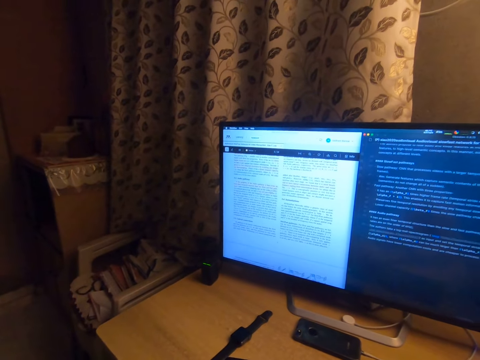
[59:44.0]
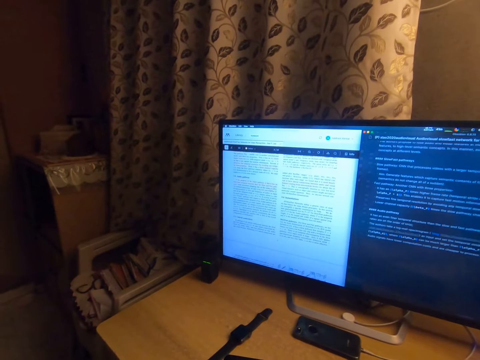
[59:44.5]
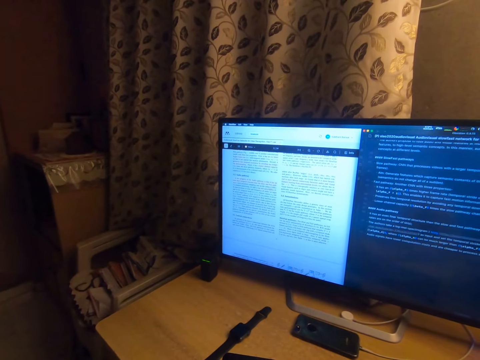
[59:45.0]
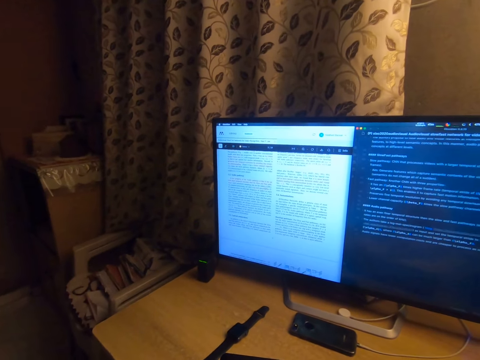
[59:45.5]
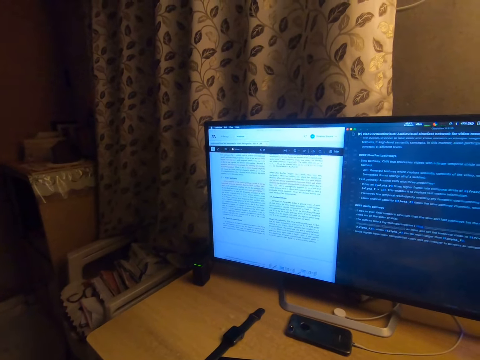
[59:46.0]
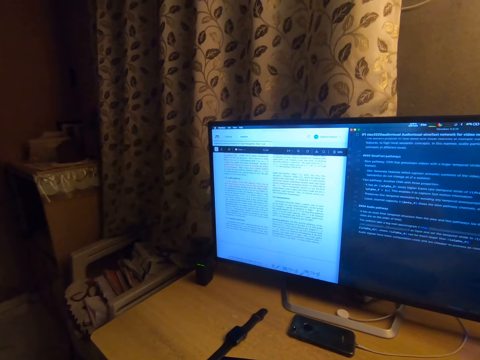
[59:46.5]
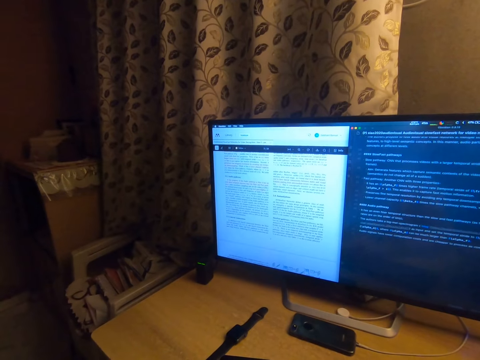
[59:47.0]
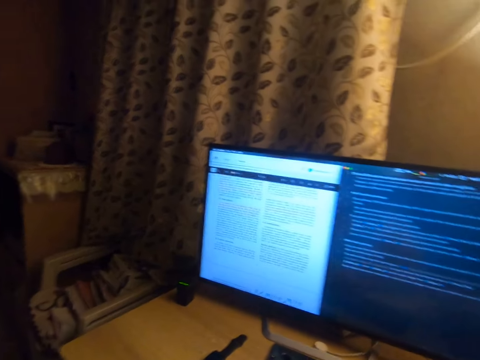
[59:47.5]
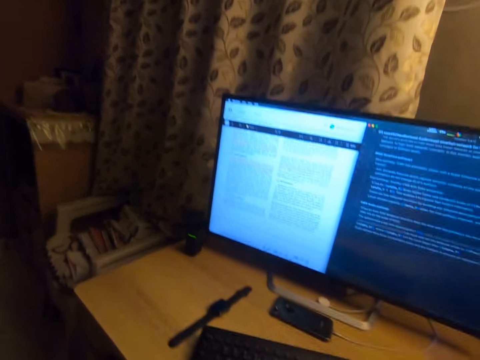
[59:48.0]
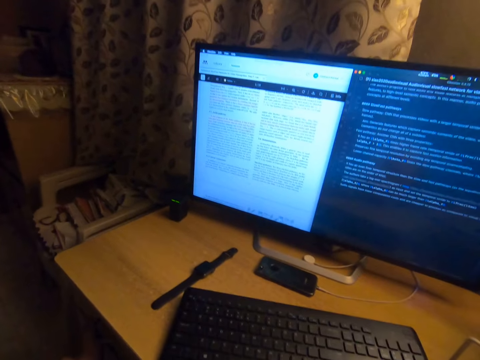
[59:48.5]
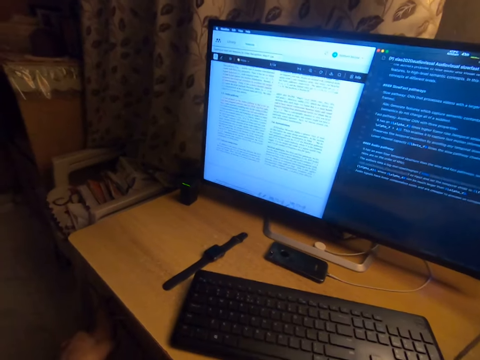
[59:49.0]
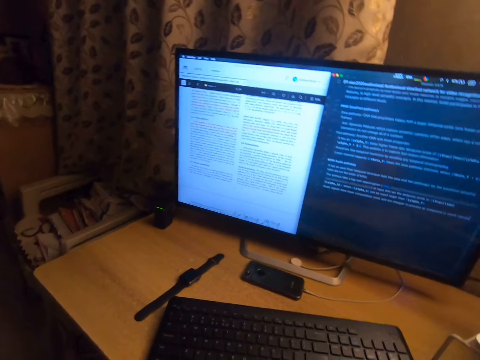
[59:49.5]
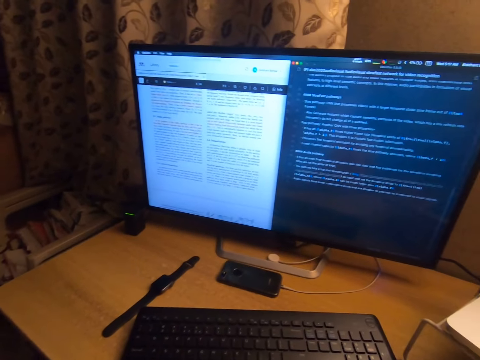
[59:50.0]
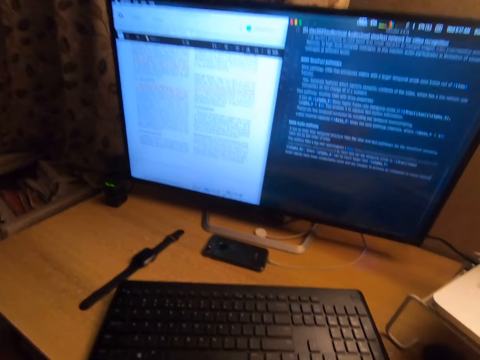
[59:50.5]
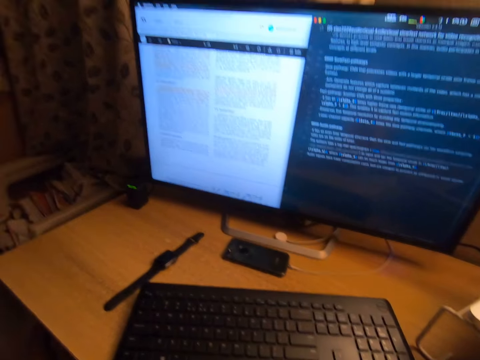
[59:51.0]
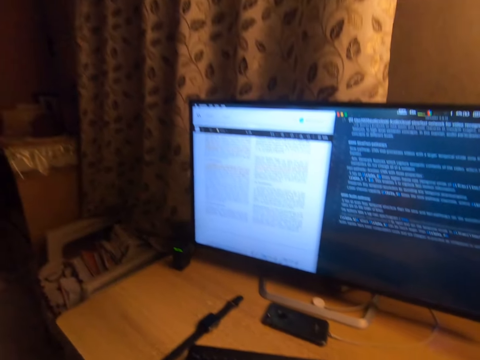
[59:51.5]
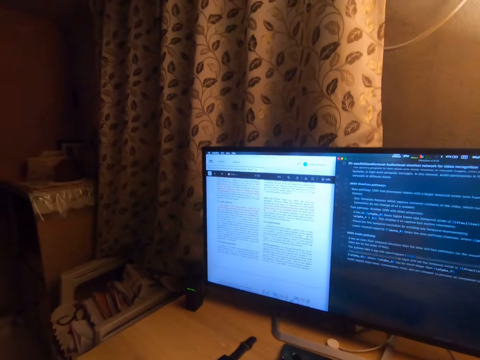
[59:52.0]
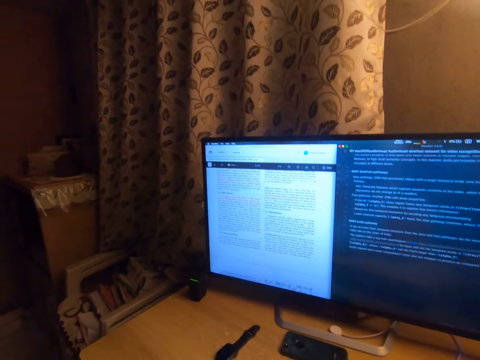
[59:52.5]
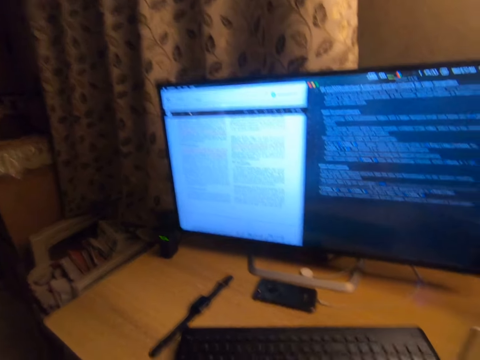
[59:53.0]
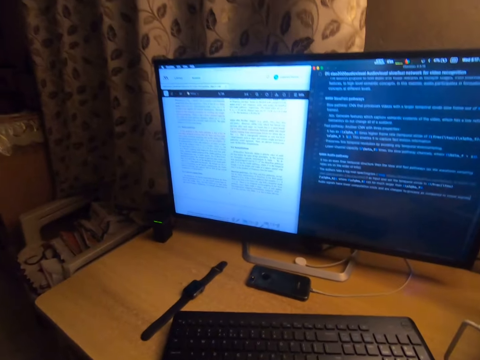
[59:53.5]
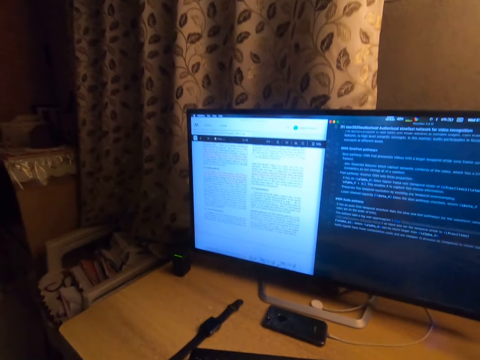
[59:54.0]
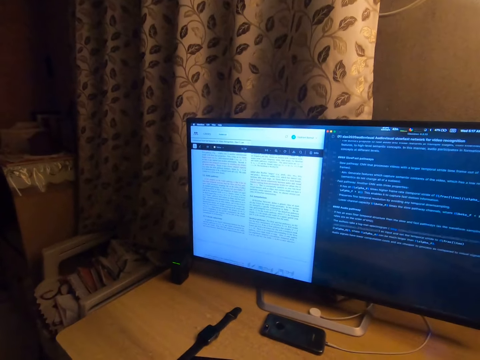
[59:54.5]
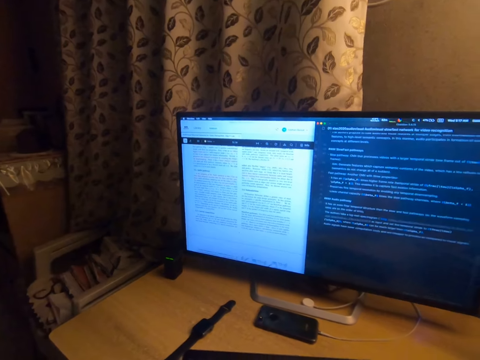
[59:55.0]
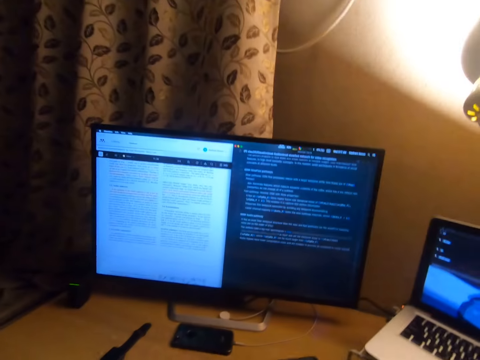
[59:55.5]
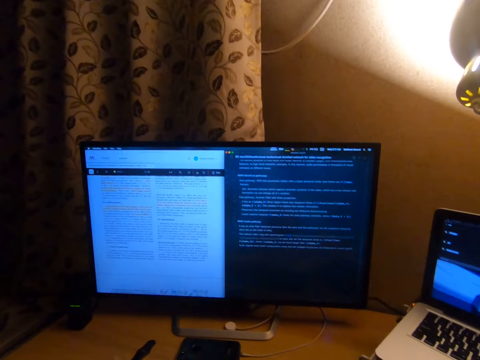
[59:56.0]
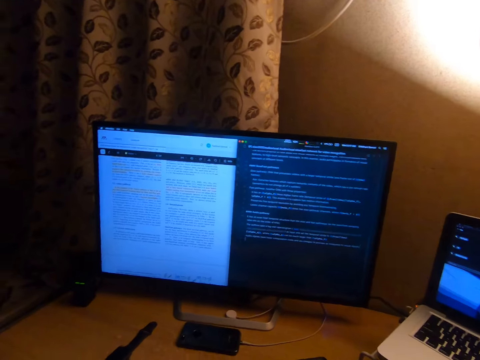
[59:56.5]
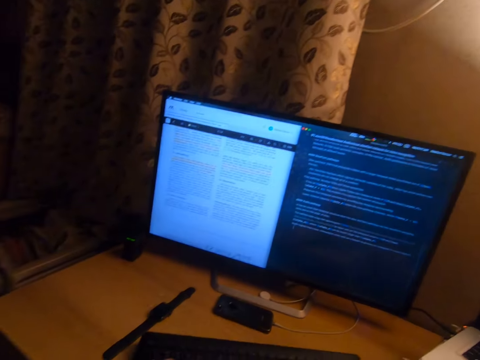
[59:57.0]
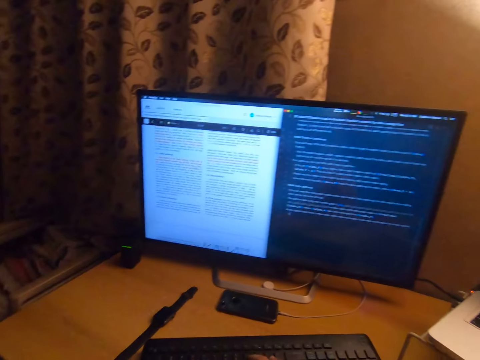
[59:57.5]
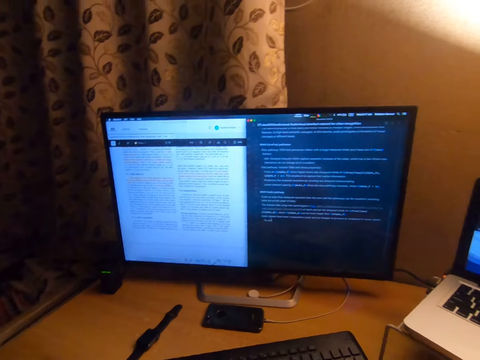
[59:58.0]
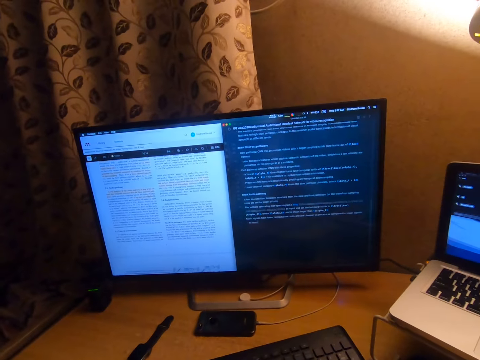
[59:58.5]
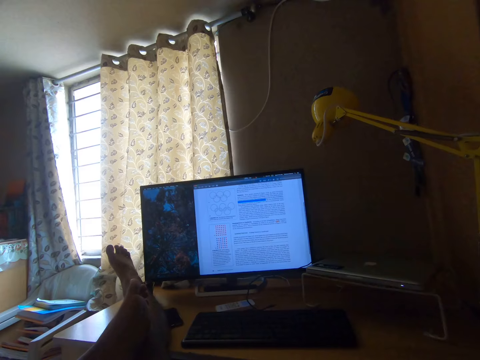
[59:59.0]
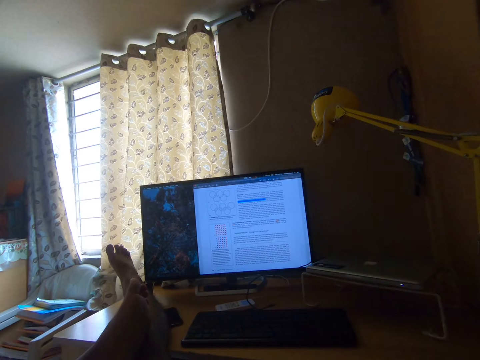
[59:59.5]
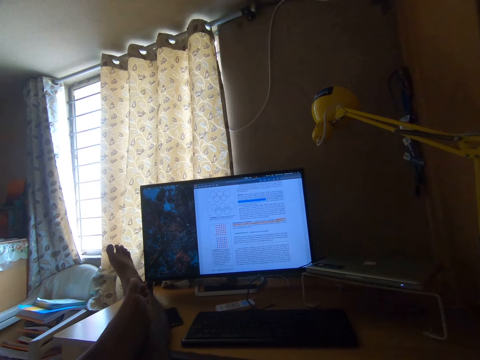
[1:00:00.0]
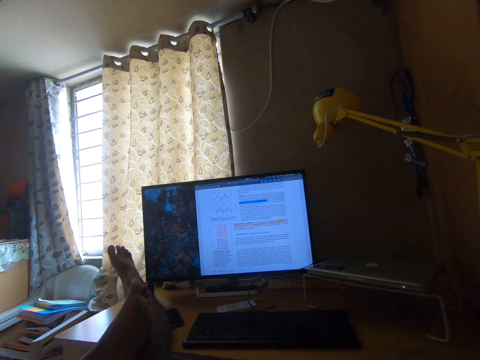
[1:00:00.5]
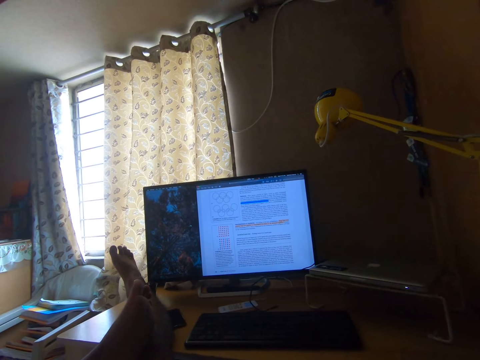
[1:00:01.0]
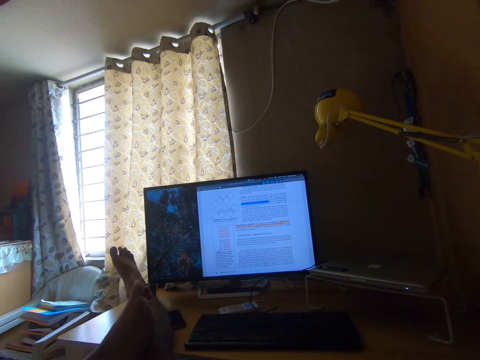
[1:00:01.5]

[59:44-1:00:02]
The camera wearer puts her left hand beneath the table. She looks at the keyboard. She looks at the desktop computer screen. She presses the keyboard on the table with her hands. She works on the desktop computer and speaks with her voice at the table.

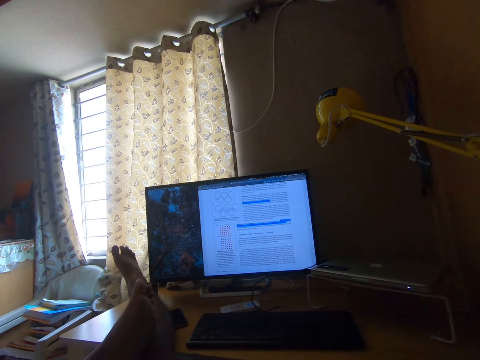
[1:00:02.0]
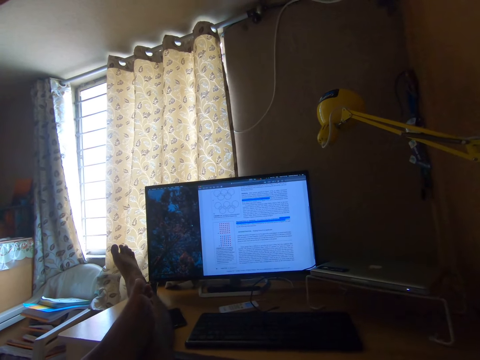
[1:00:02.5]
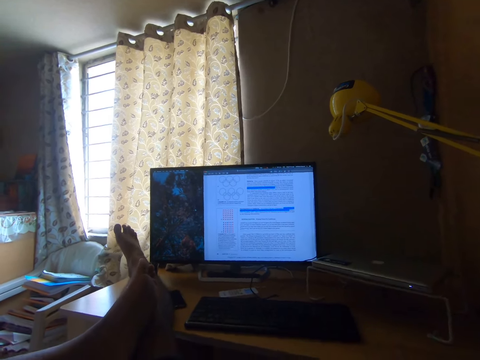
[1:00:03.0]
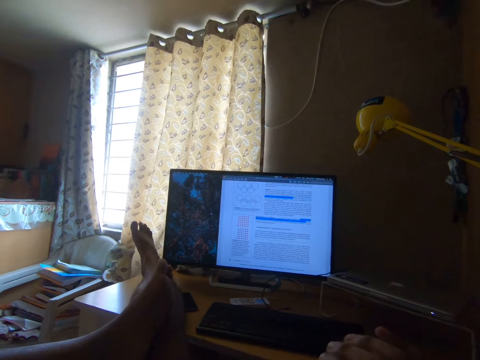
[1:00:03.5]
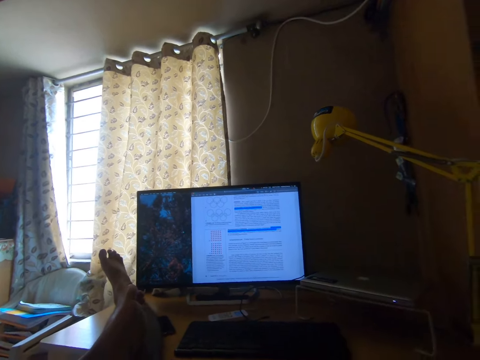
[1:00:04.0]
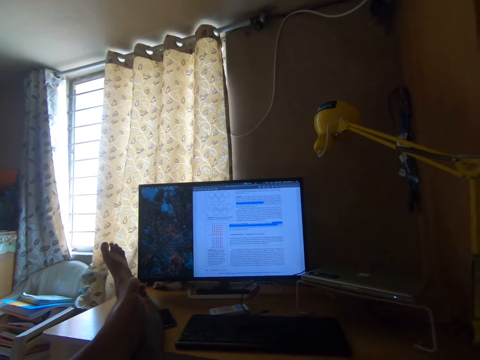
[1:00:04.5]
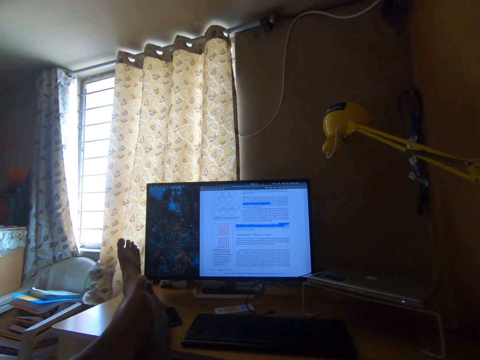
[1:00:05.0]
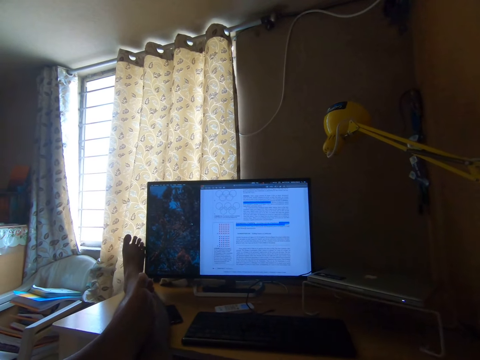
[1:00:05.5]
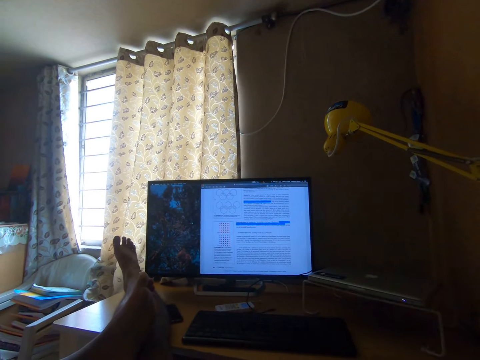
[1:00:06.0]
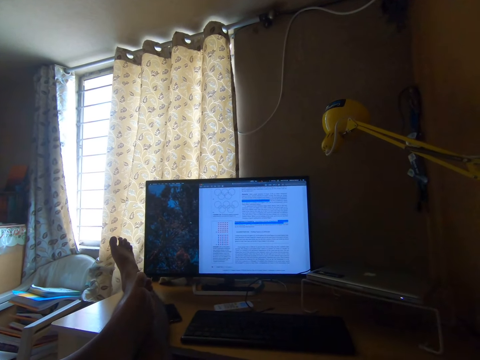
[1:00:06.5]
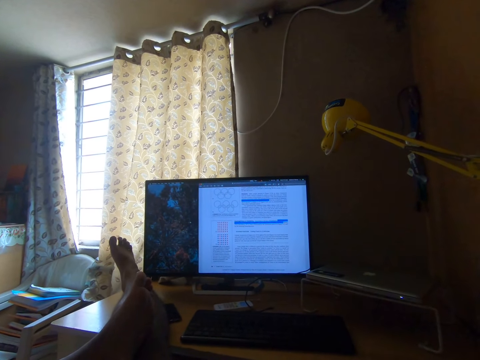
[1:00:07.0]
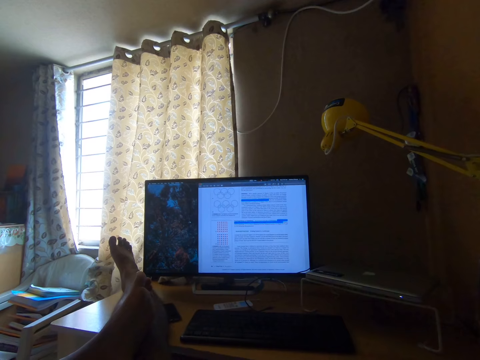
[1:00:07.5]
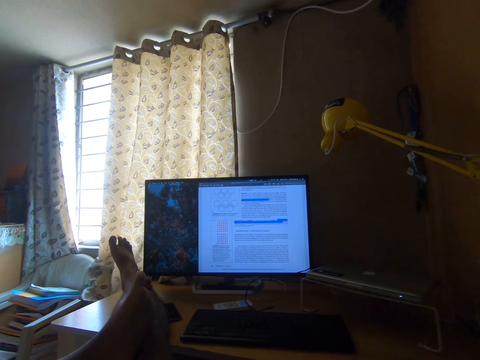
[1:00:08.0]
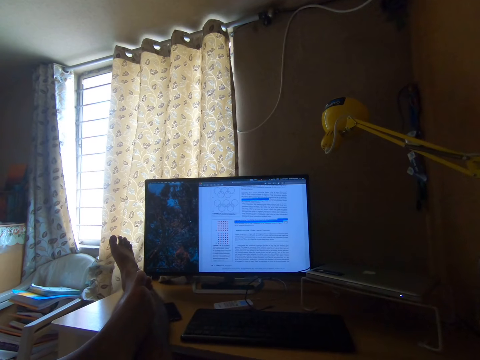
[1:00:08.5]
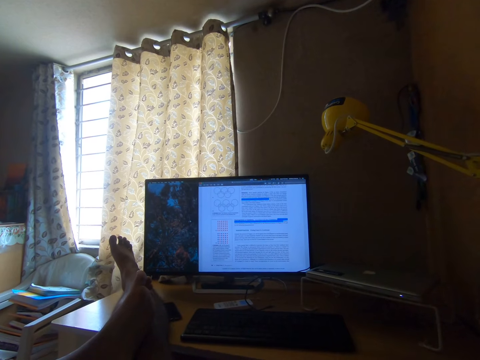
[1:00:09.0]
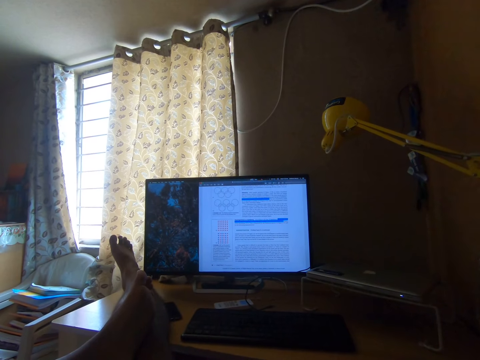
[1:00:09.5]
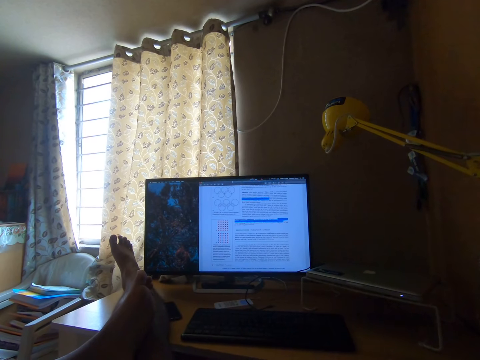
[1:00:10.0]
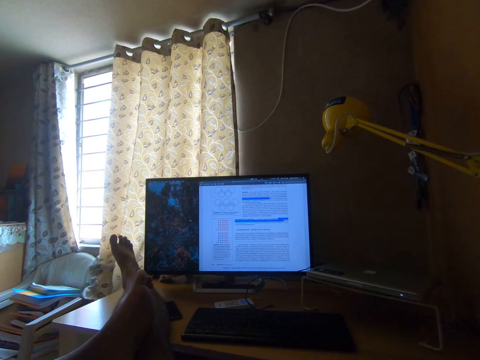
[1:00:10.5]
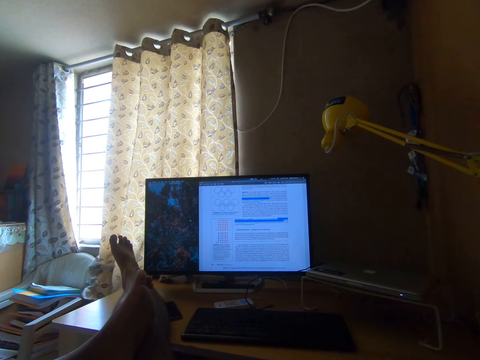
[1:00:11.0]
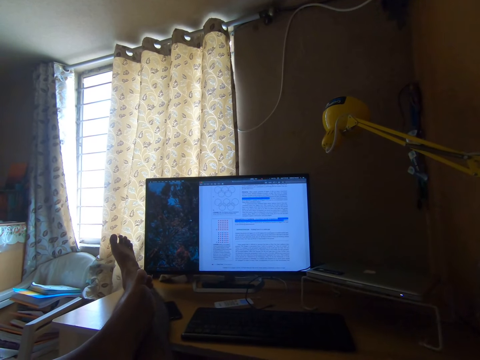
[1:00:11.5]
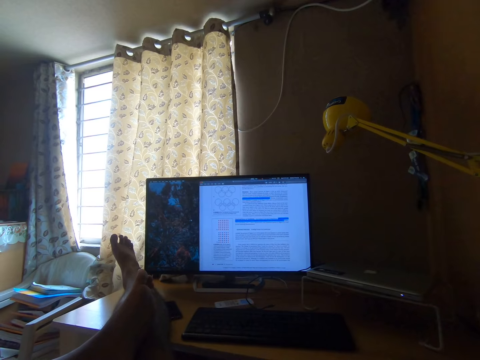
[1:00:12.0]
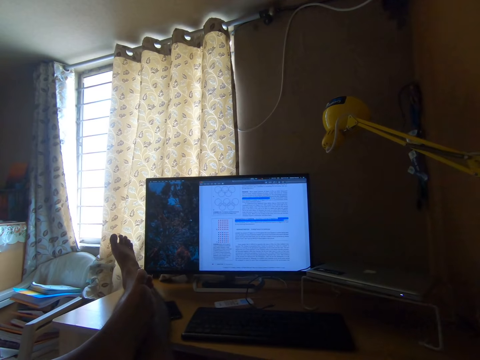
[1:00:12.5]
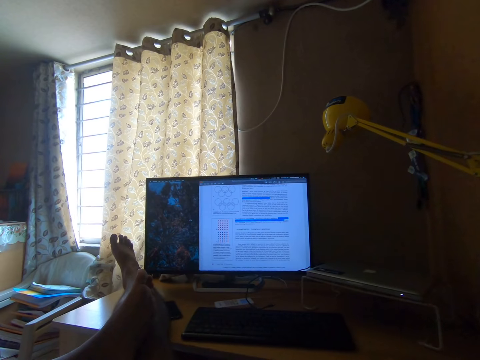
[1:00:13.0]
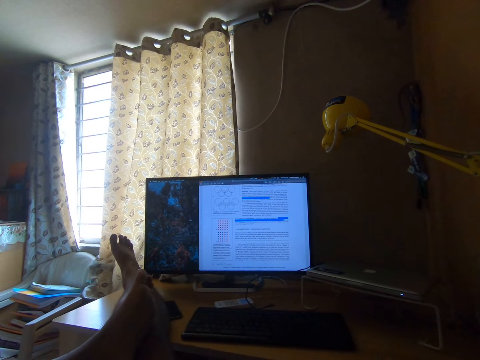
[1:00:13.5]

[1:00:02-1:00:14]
The camera wearer reads the contents on the desktop computer screen. She moves her right foot on the table.
